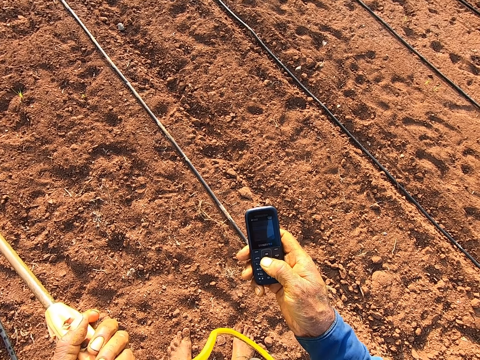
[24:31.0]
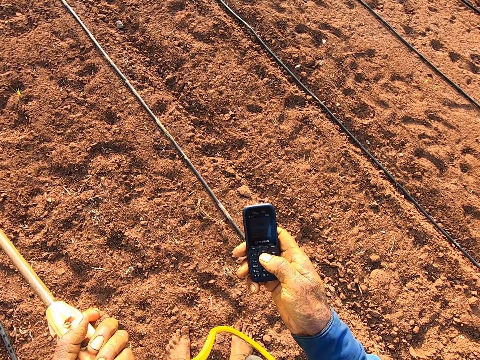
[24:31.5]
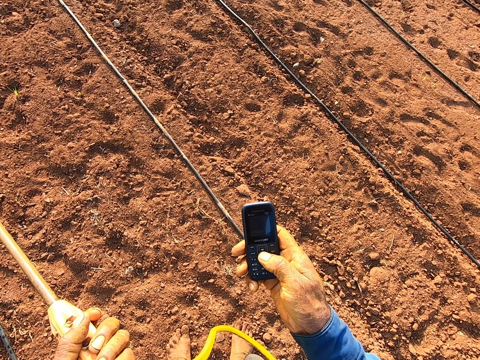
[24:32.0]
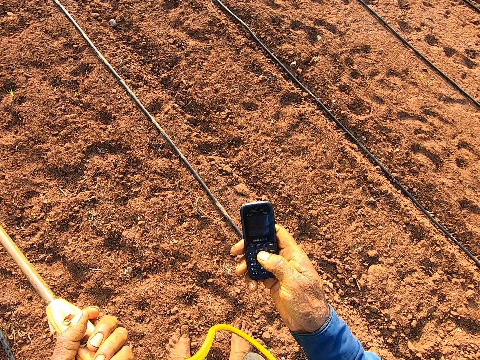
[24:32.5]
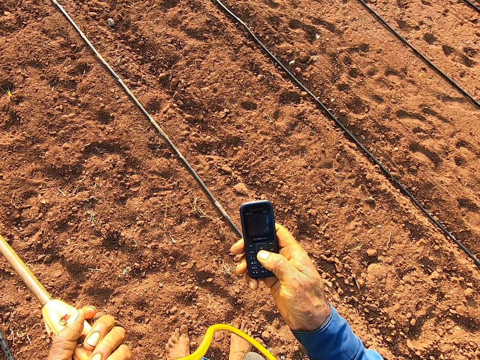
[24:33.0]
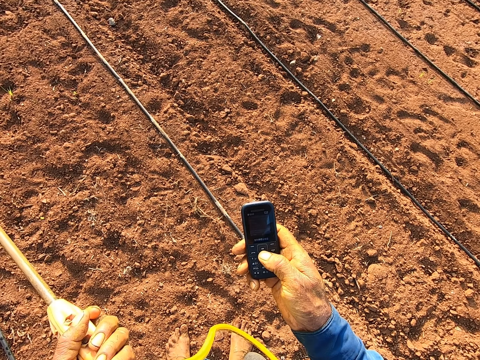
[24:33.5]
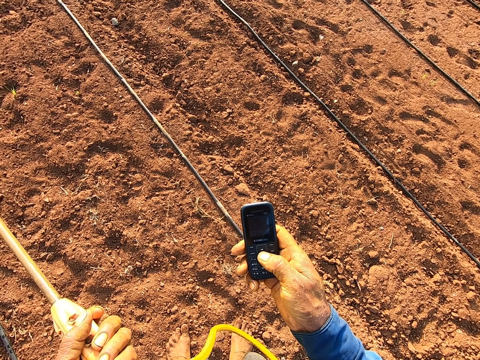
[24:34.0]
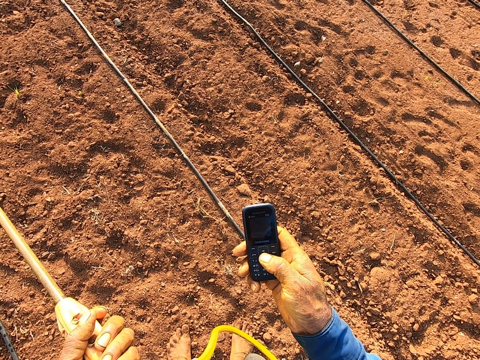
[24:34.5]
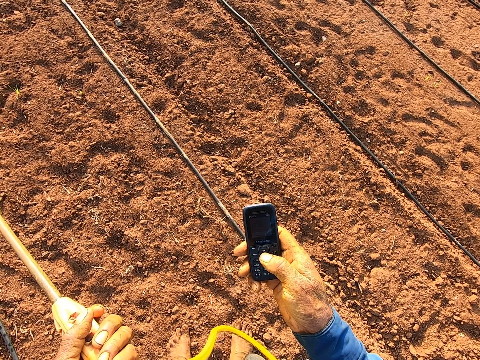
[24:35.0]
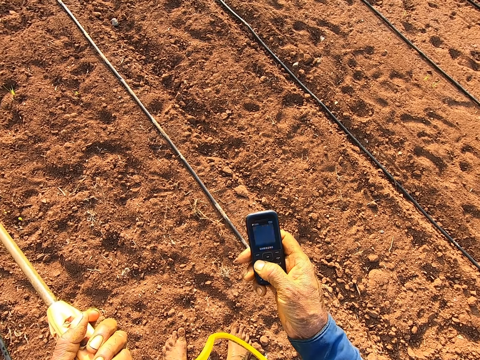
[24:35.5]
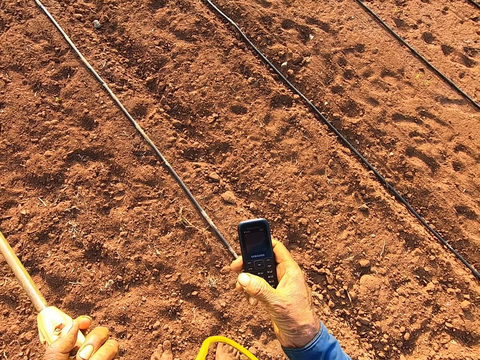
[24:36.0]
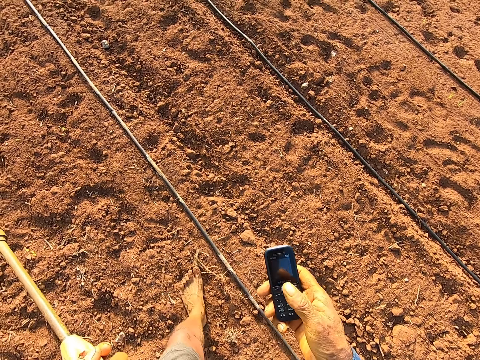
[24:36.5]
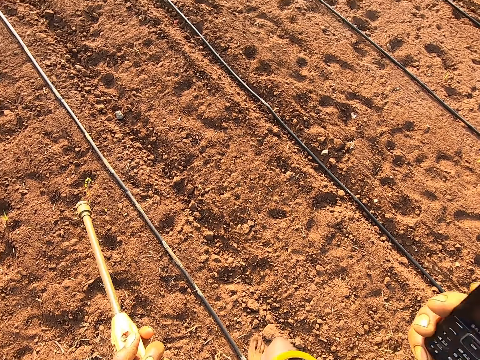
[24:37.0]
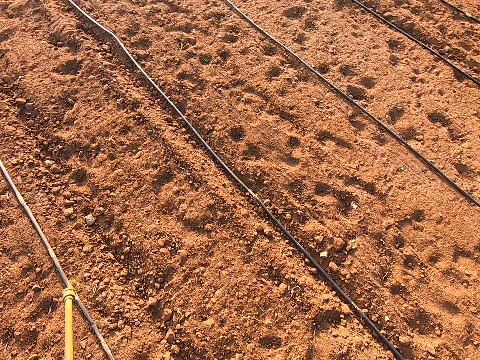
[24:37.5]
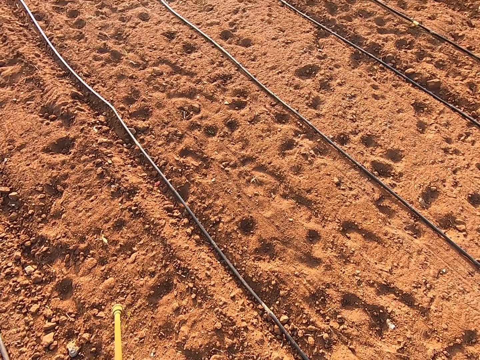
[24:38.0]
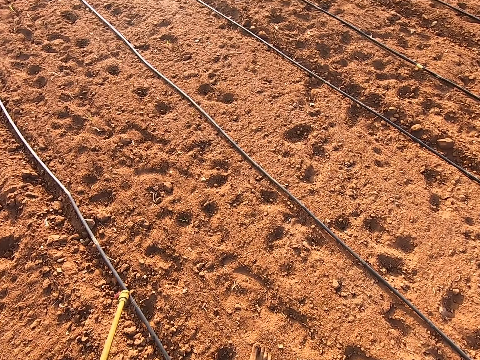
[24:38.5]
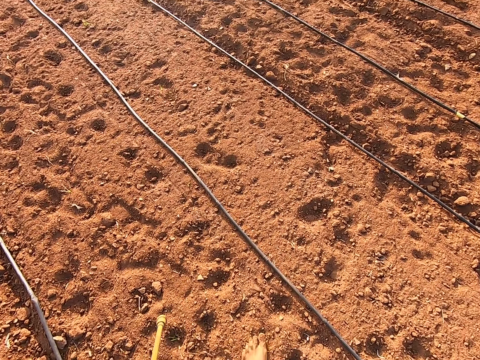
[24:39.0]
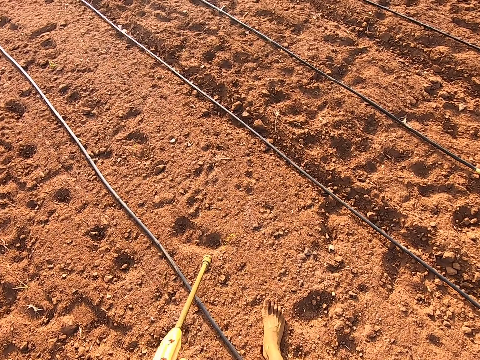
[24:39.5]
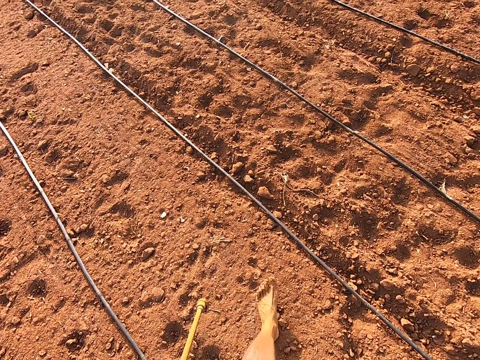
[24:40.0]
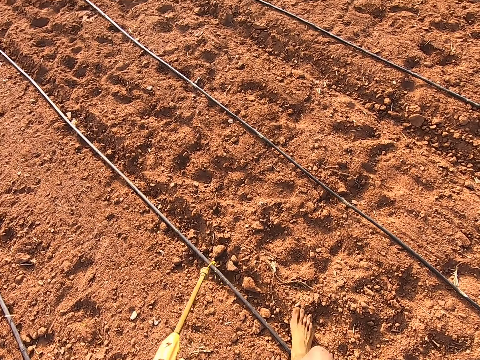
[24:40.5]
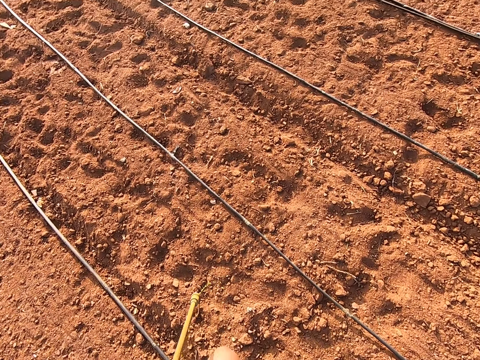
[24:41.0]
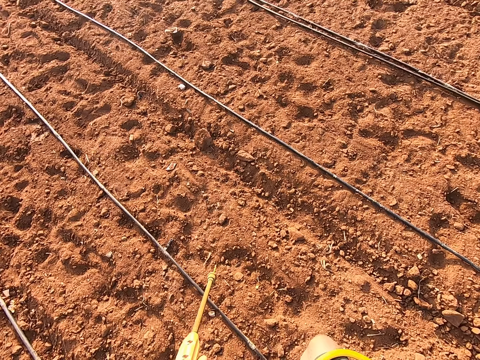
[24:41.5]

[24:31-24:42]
The camera wearer walks across the land. He raises the phone towards his face with his right hand.

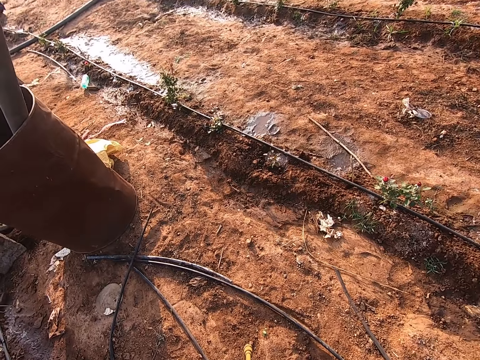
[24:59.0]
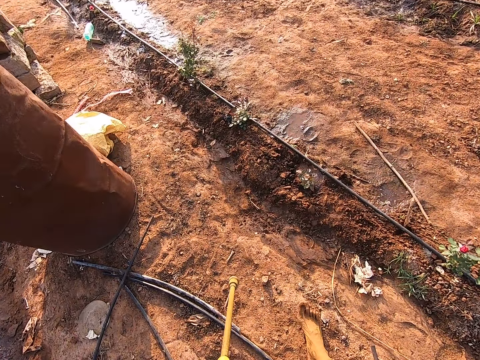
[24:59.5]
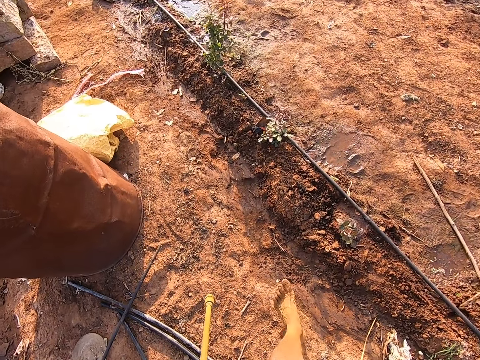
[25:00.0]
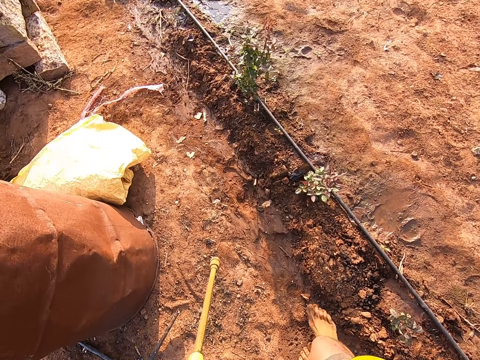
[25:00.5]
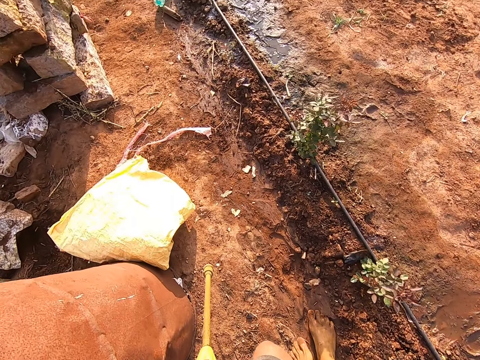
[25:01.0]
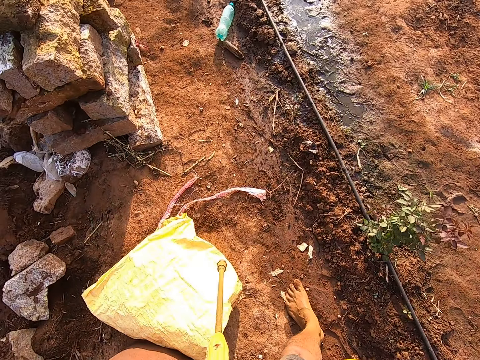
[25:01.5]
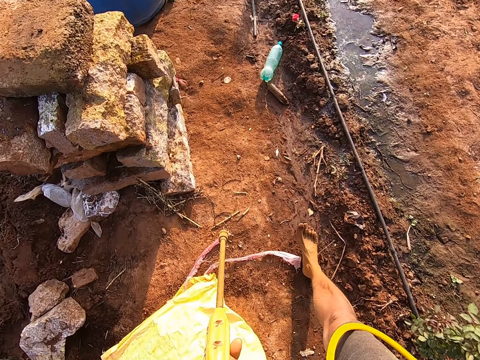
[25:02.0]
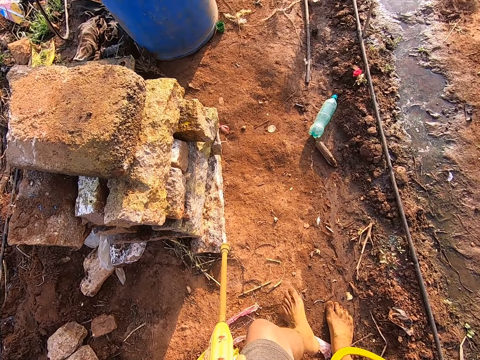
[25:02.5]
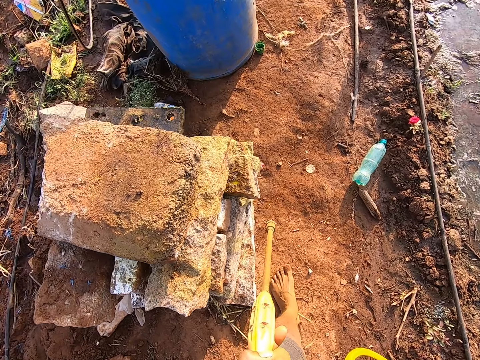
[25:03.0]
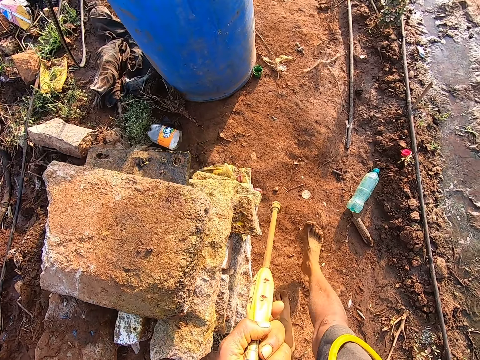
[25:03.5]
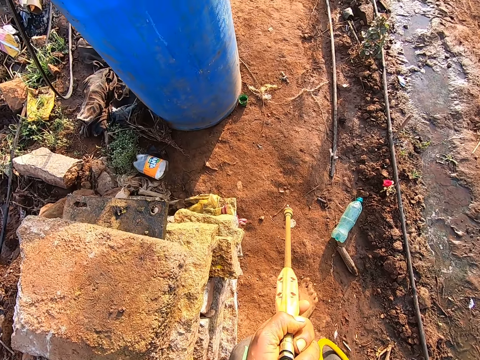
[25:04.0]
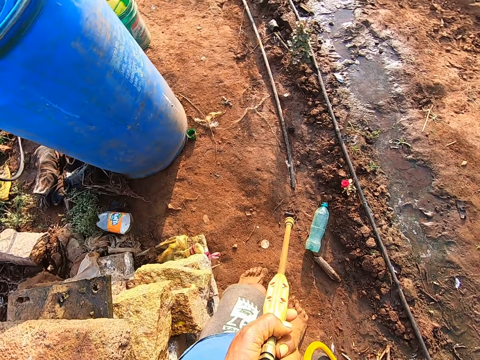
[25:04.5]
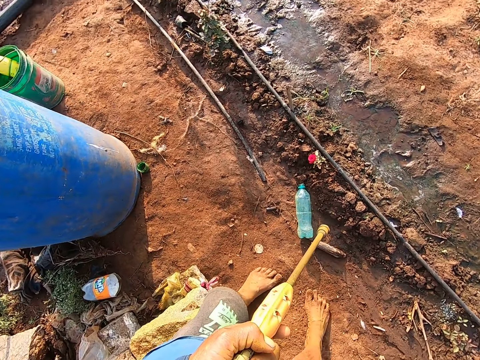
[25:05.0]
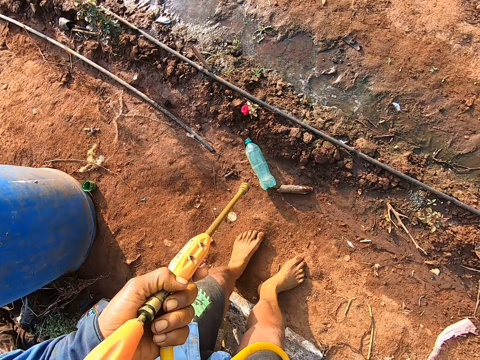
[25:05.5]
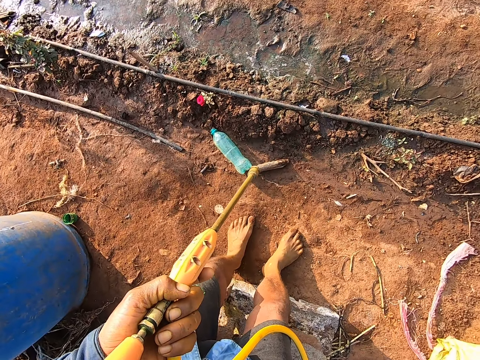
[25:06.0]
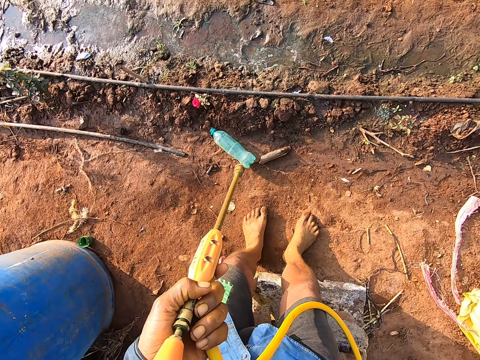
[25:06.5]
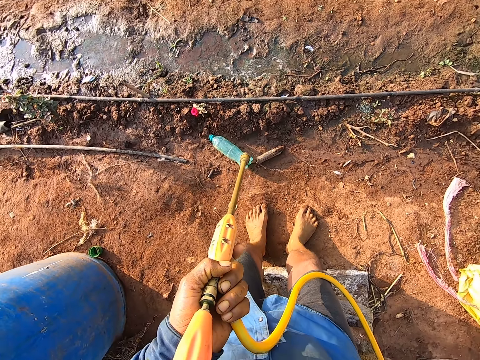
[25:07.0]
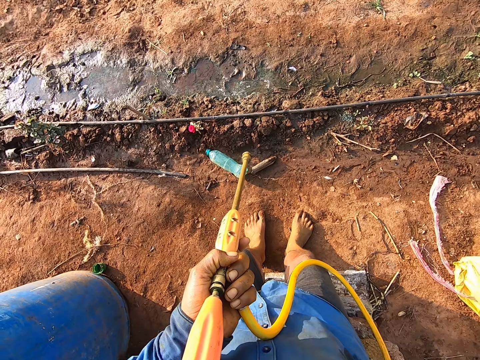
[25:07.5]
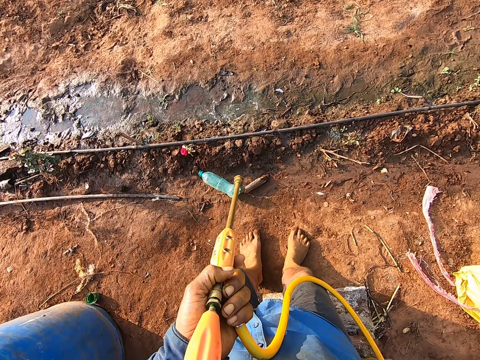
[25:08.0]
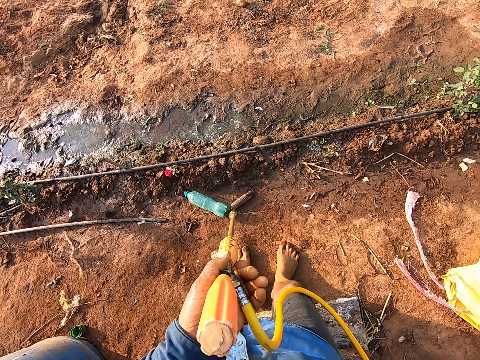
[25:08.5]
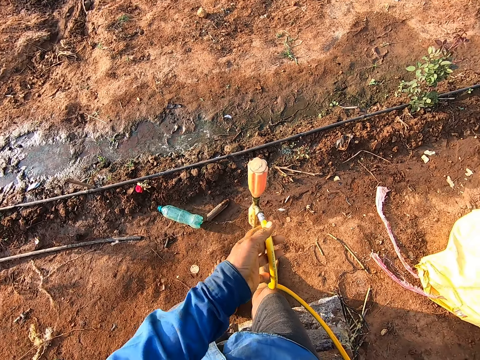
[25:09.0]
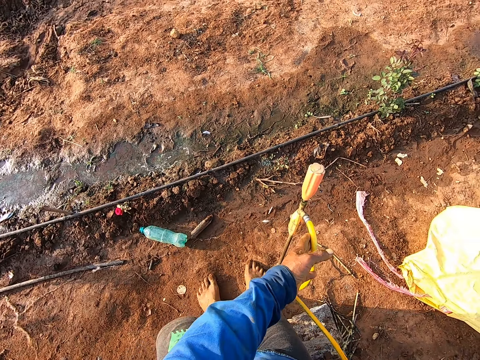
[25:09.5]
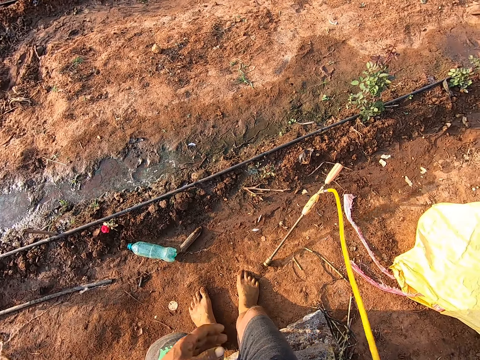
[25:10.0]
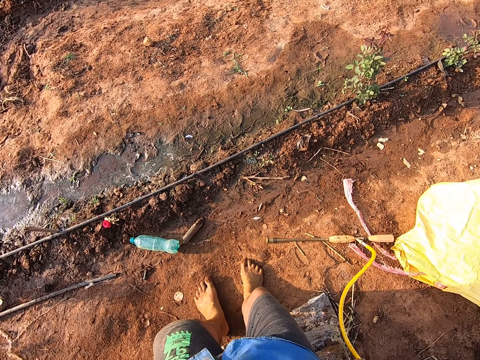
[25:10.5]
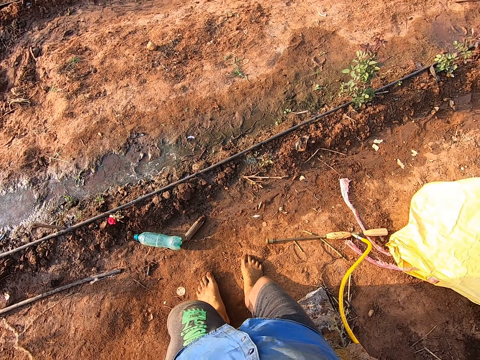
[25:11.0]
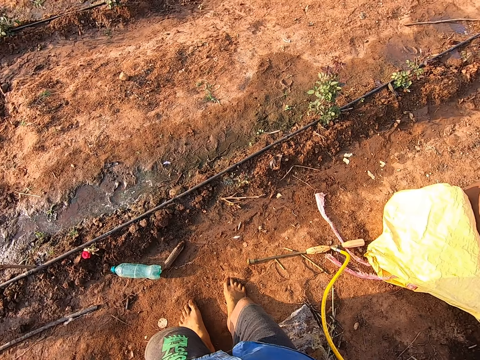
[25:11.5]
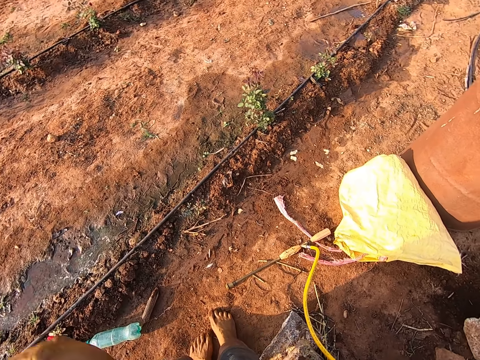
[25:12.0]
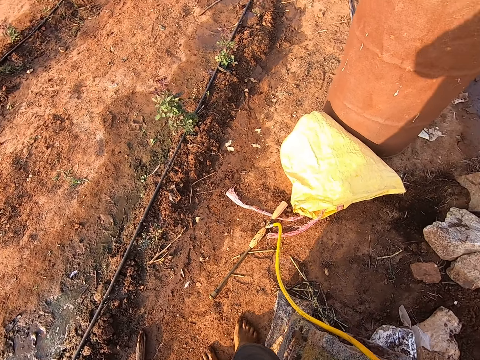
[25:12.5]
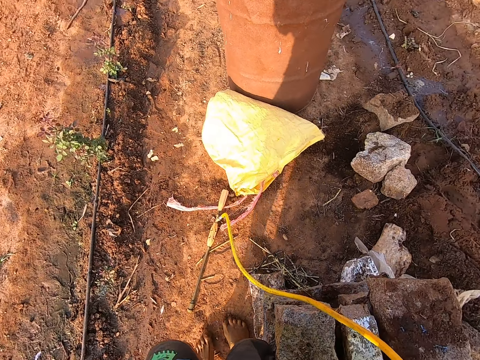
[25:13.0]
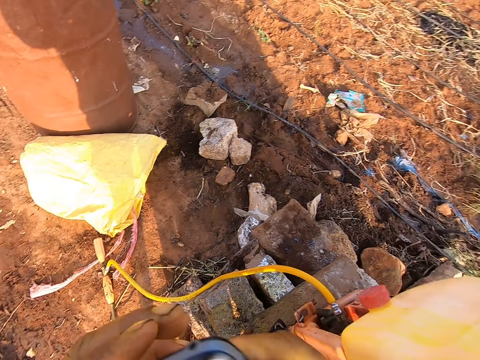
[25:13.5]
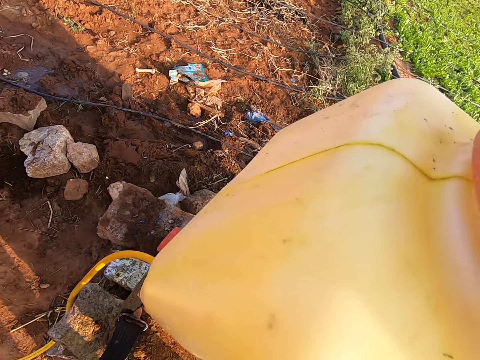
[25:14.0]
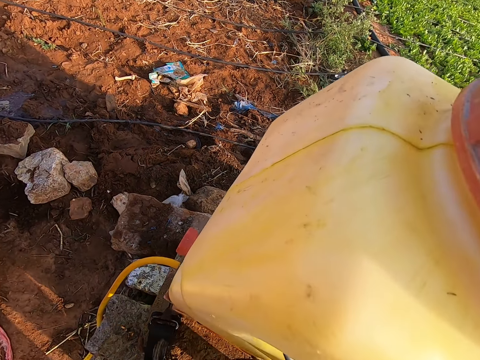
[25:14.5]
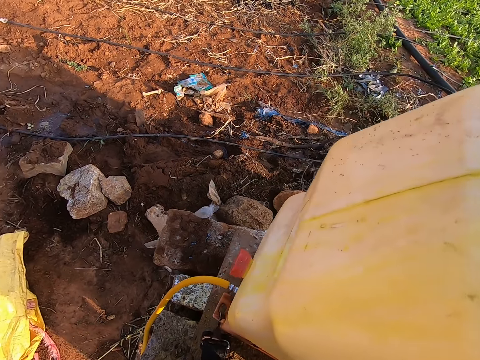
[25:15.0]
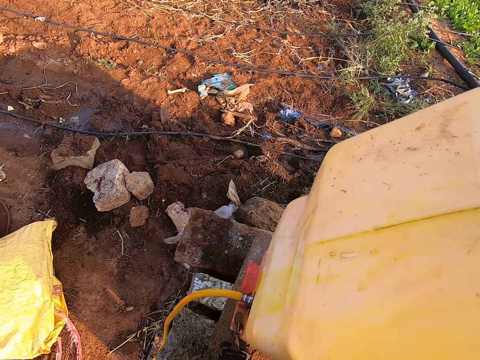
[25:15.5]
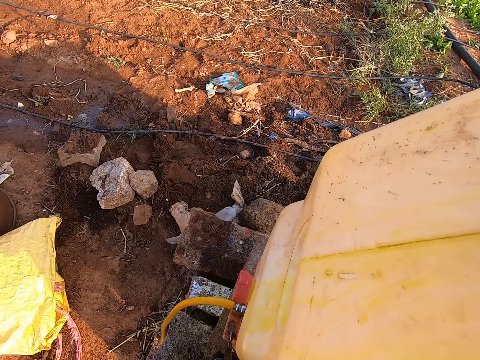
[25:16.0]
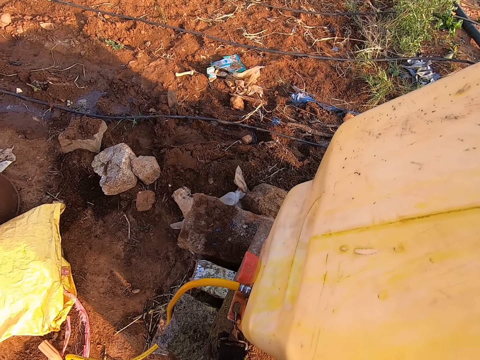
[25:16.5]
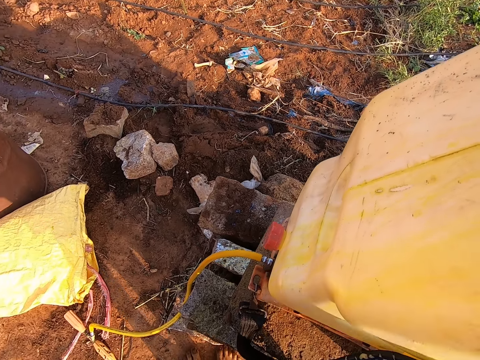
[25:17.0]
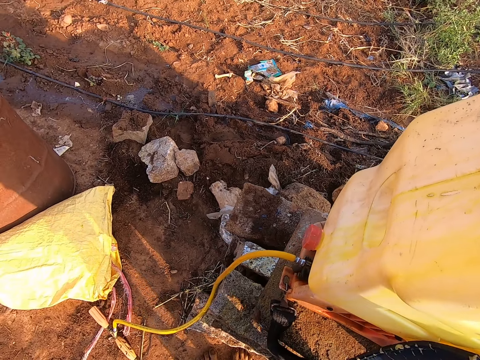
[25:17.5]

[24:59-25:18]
The camera wearer talks on the phone in his right hand. He rests his back on bricks. He stands on the ground. He places the nozzle of the knapsack sprayer on the ground with his left hand. He stands on the ground.
